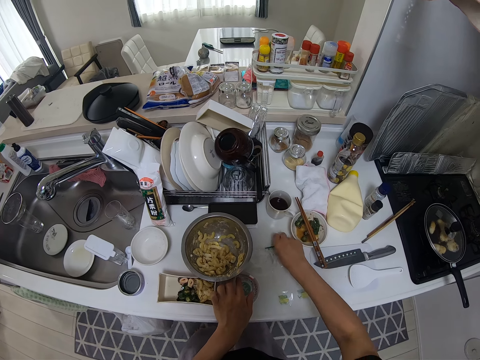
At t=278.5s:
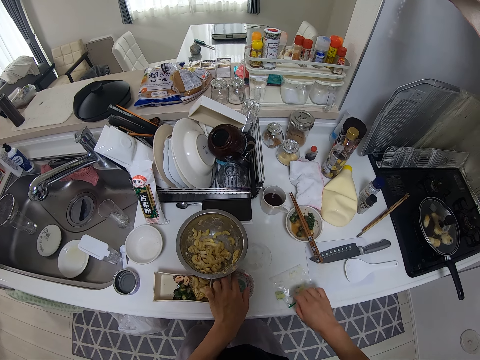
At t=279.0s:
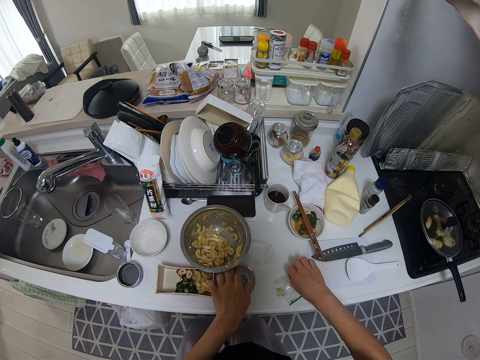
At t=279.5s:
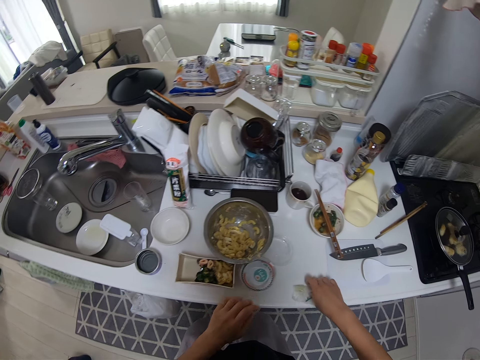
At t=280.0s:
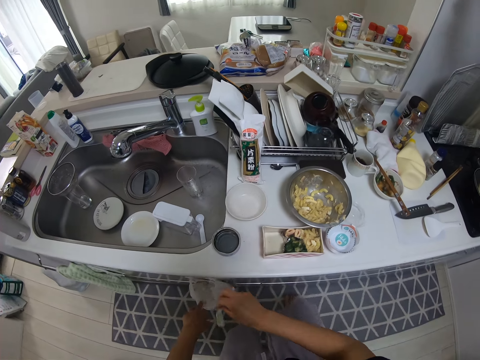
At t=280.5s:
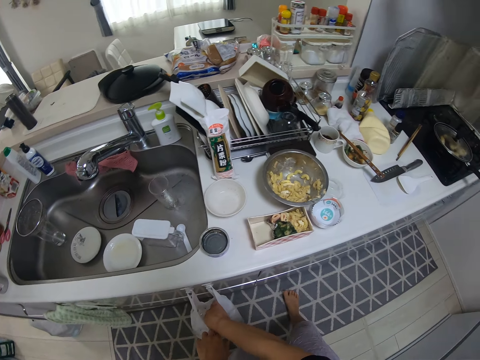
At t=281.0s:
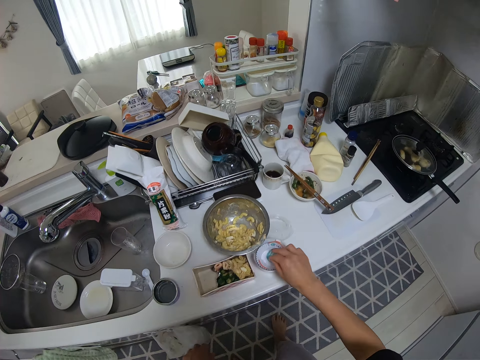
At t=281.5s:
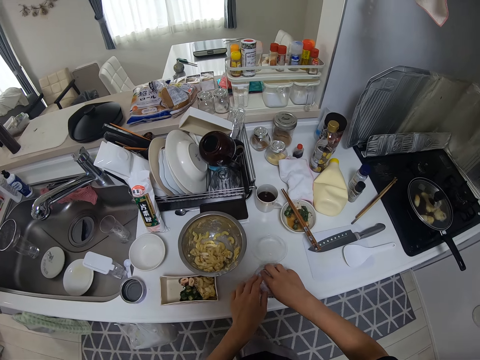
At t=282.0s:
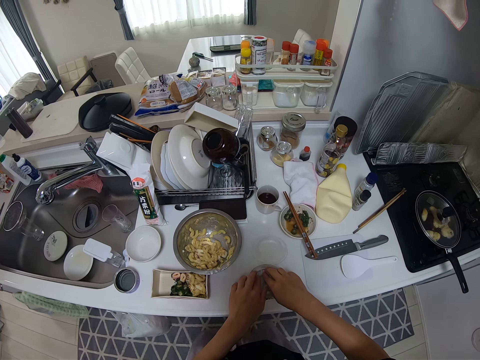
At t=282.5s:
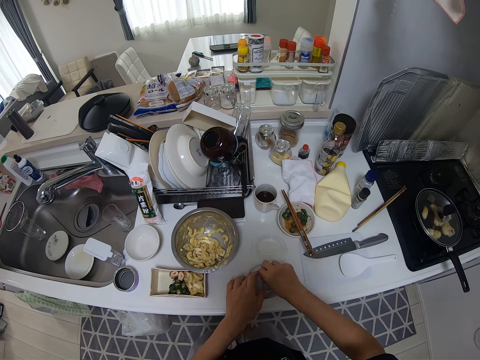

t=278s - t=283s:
The camera wearer folds the nylon on the counter. They put the nylon in the trash bag. They take another cake foil.

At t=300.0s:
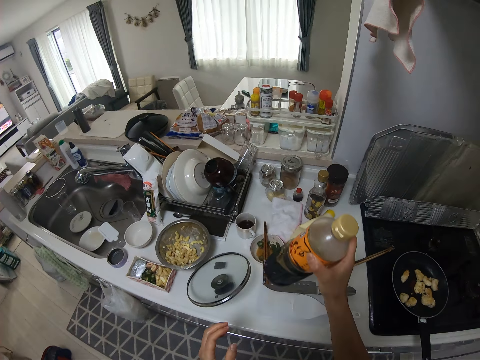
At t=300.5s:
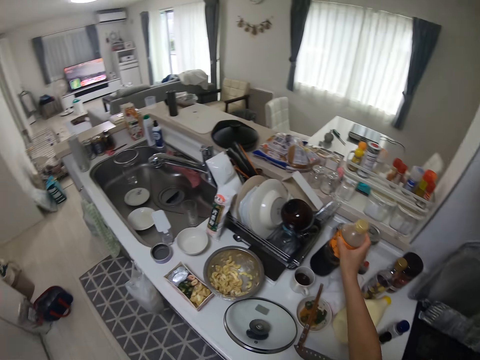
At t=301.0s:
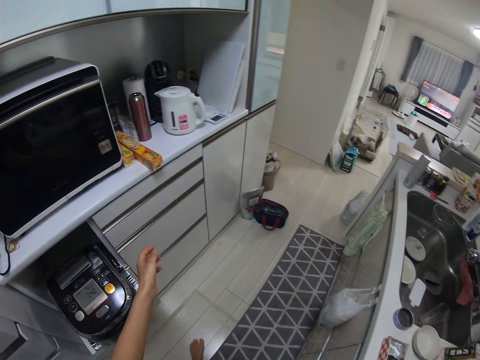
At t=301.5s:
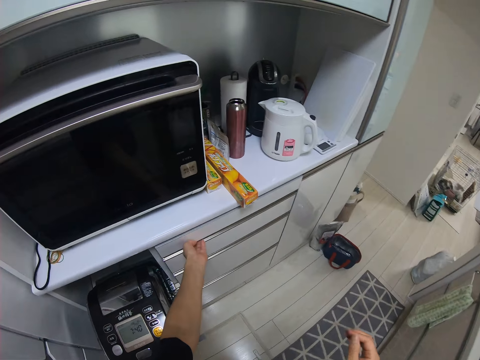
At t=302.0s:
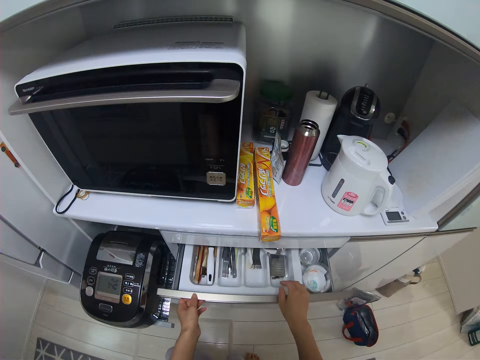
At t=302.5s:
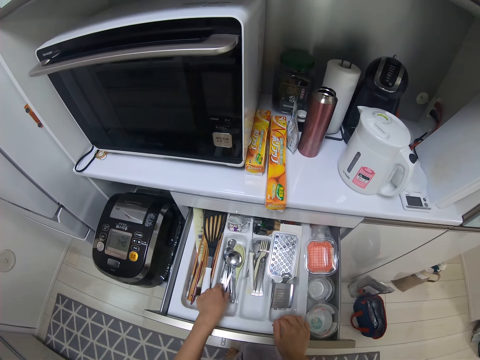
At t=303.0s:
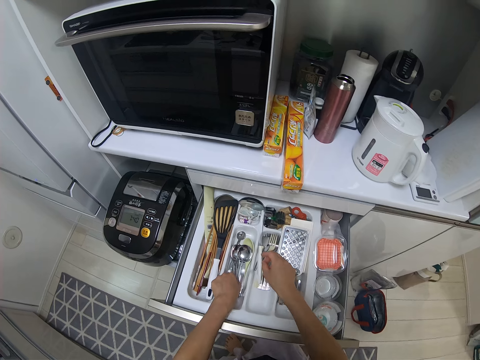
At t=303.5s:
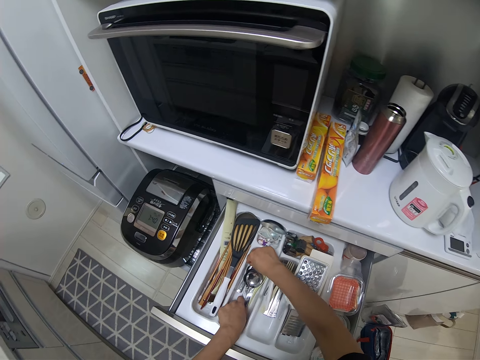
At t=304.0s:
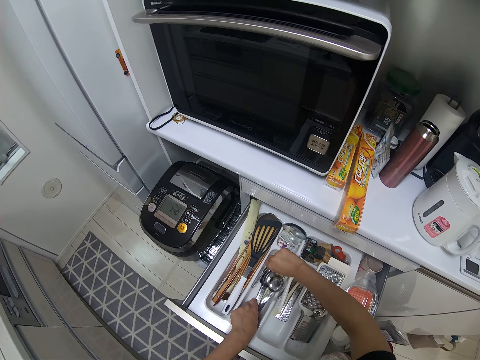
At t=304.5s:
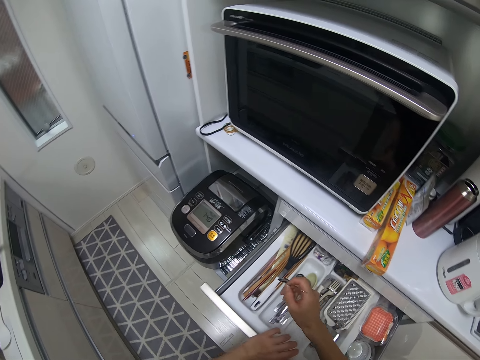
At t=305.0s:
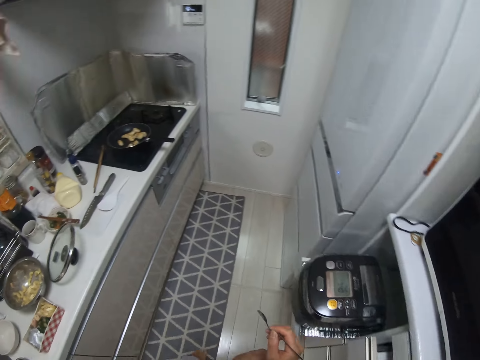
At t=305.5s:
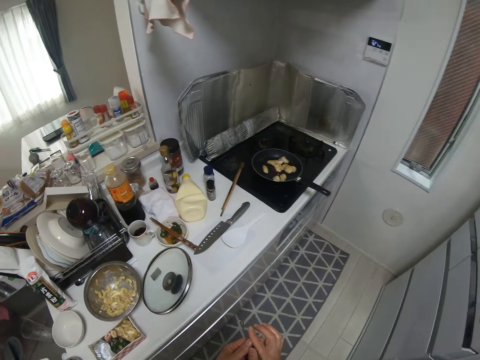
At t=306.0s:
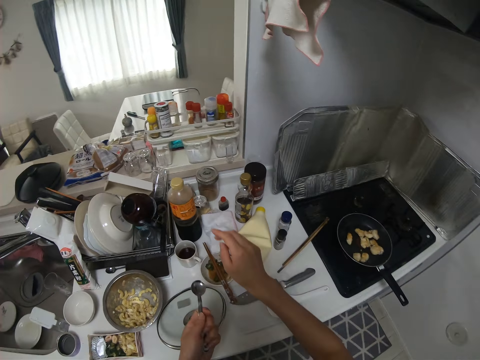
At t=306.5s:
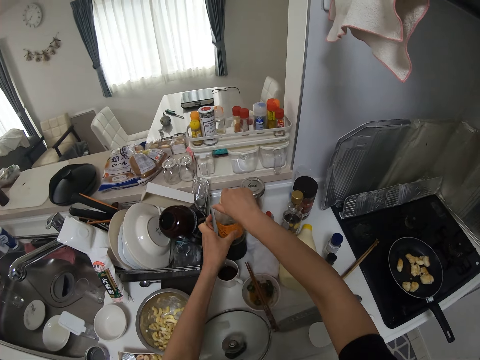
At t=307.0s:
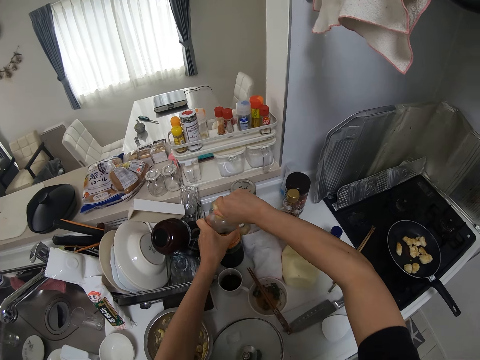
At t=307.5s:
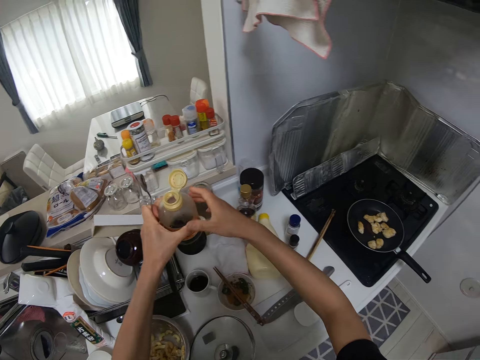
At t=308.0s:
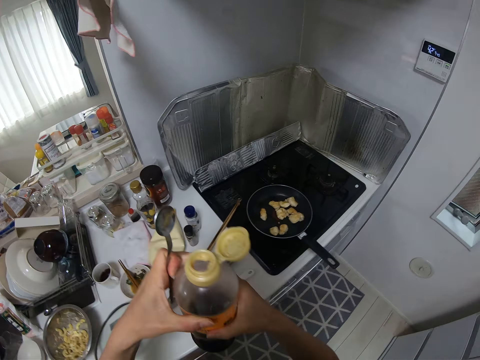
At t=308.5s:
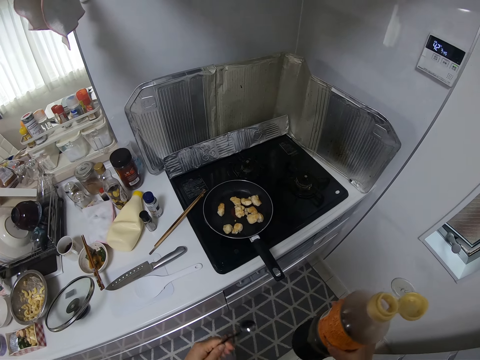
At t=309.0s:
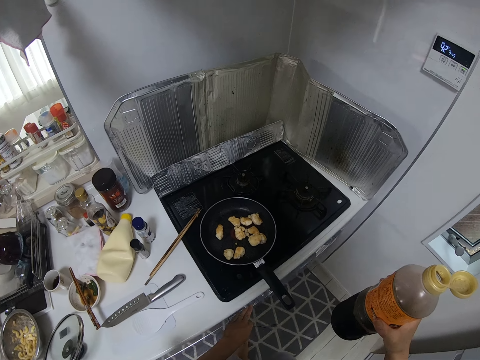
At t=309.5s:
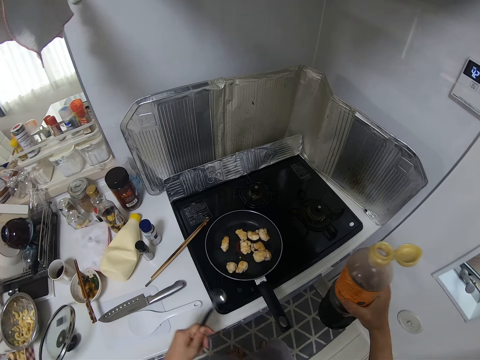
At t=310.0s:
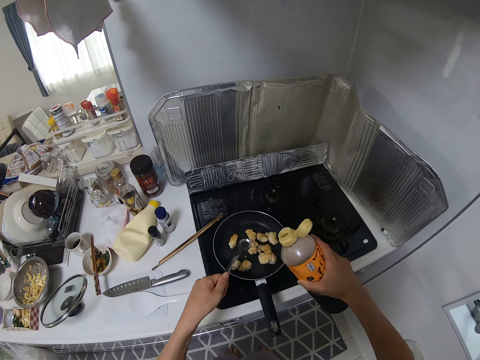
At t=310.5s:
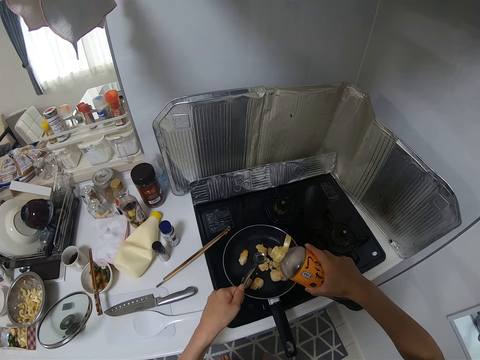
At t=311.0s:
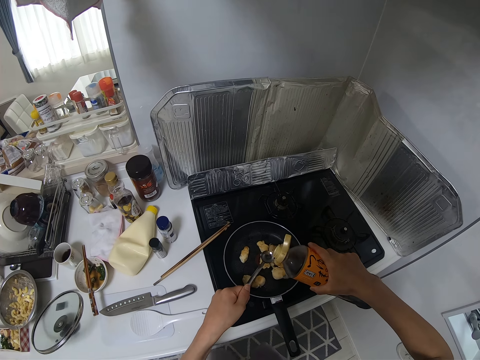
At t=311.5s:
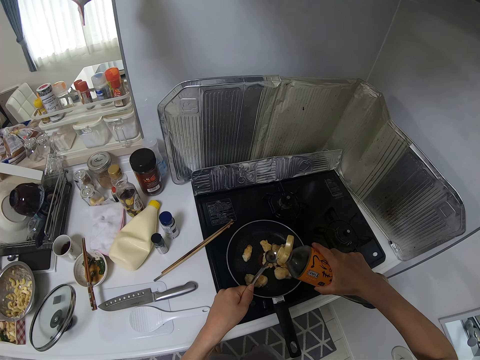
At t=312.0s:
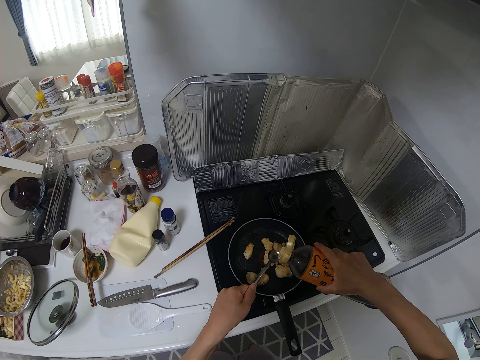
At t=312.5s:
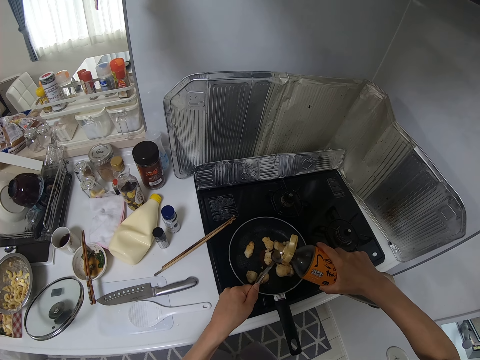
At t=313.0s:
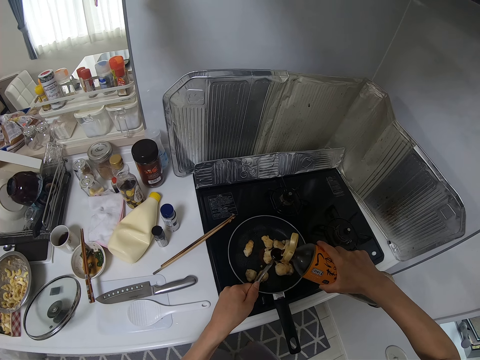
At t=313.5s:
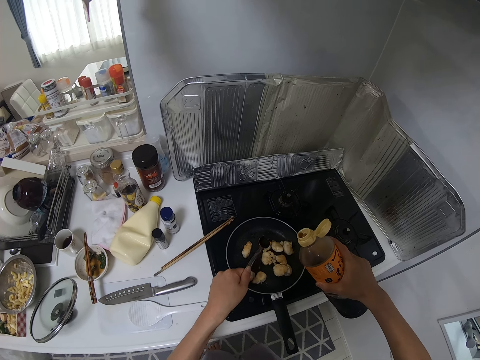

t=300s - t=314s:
The camera wearer drops the bottle of soy sauce on the counter. They walk towards a drawer and open the drawer. They pick up a spoon. They close the fridge. They walk towards the counter top. They open the bottle of soy sauce. They pick up the bottle. They ignite the cooker. They pour the soy sauce in the spoon.

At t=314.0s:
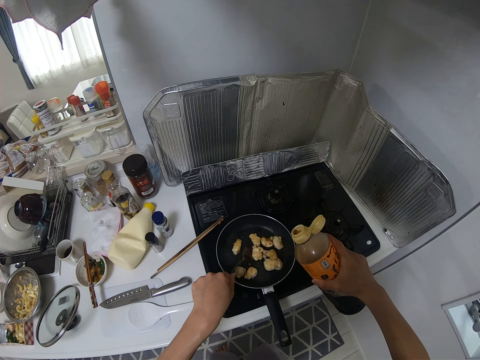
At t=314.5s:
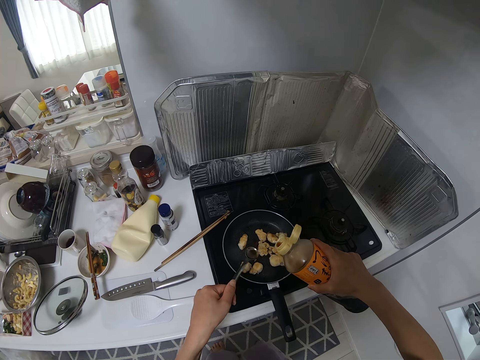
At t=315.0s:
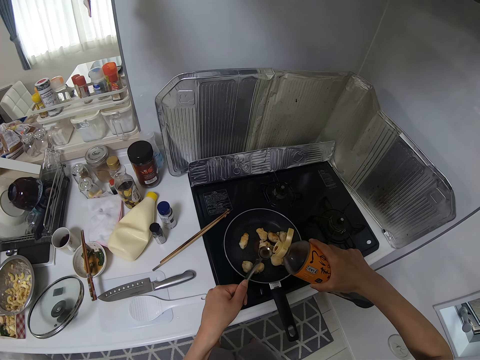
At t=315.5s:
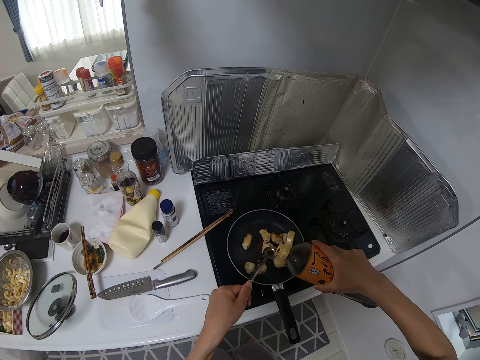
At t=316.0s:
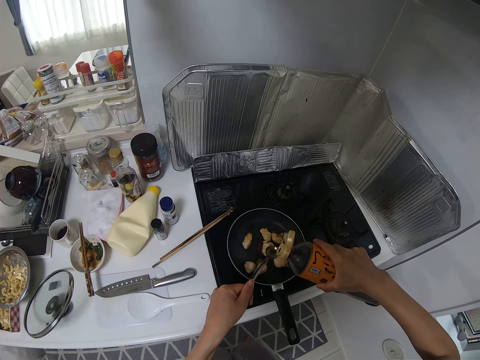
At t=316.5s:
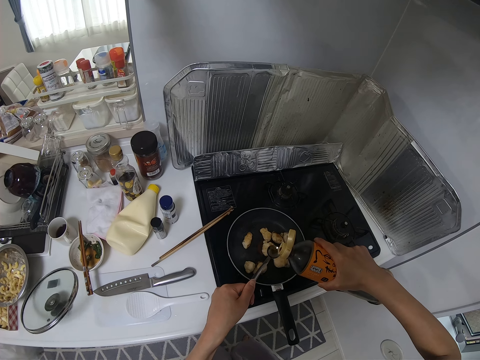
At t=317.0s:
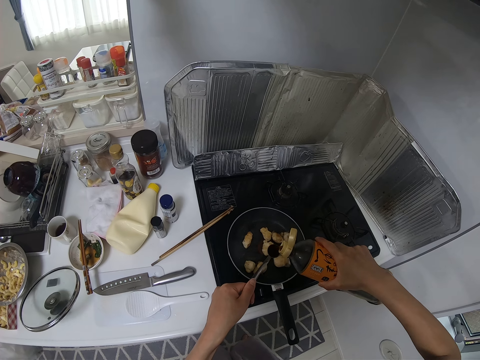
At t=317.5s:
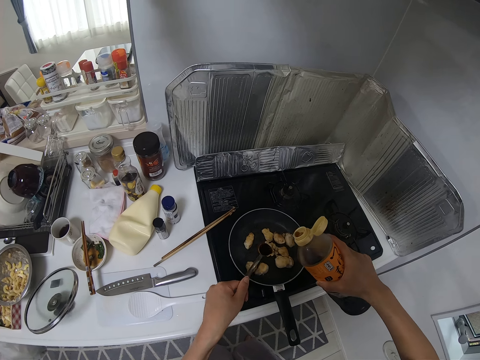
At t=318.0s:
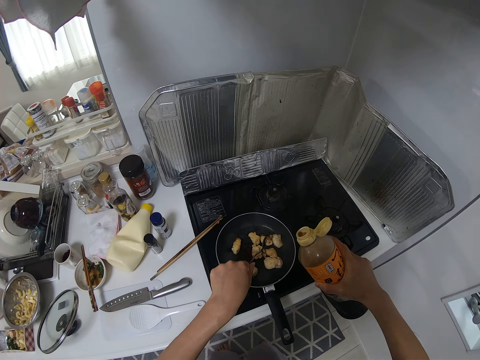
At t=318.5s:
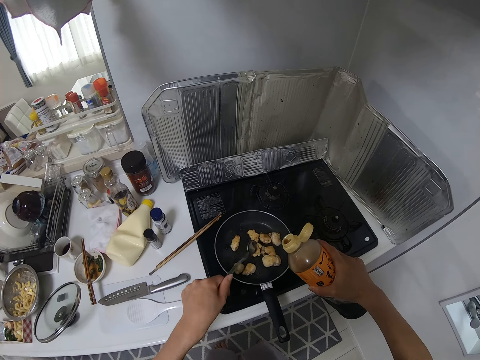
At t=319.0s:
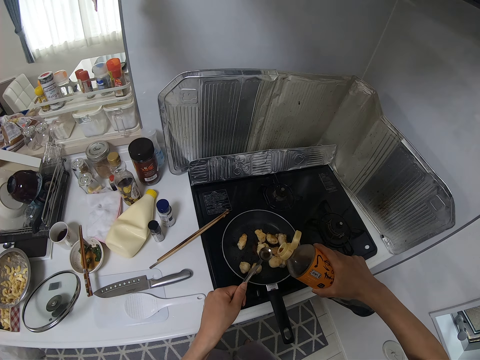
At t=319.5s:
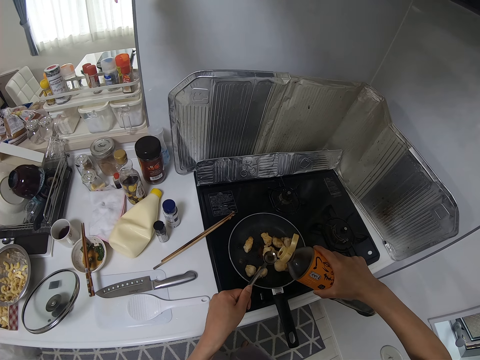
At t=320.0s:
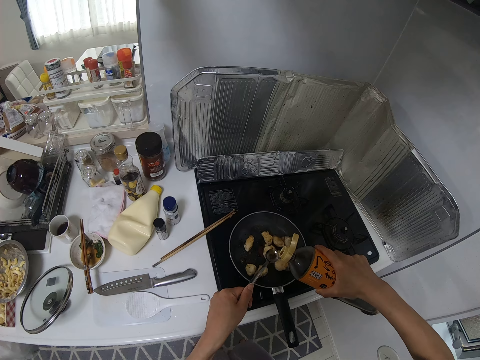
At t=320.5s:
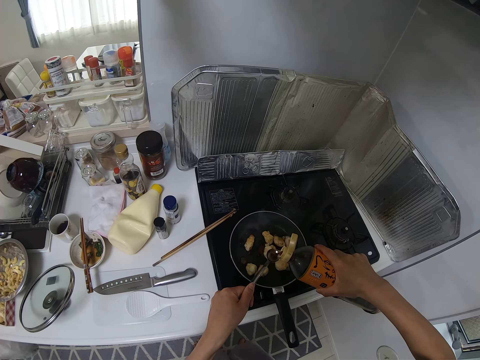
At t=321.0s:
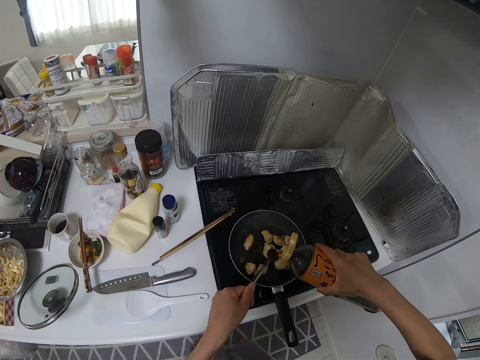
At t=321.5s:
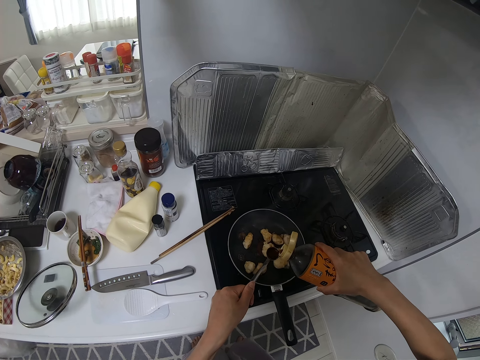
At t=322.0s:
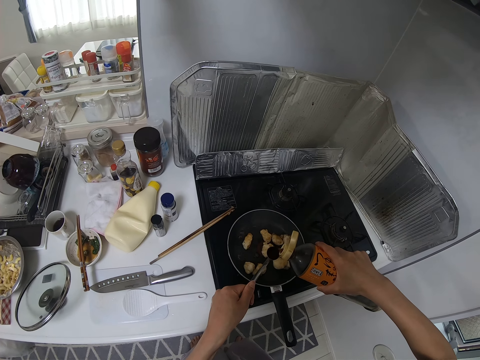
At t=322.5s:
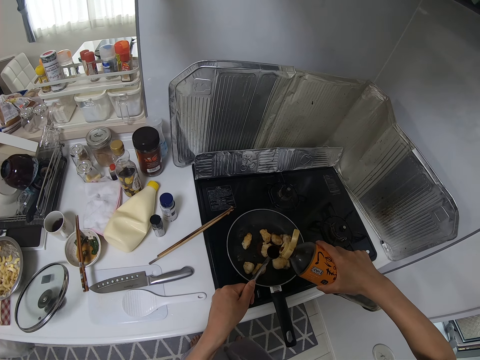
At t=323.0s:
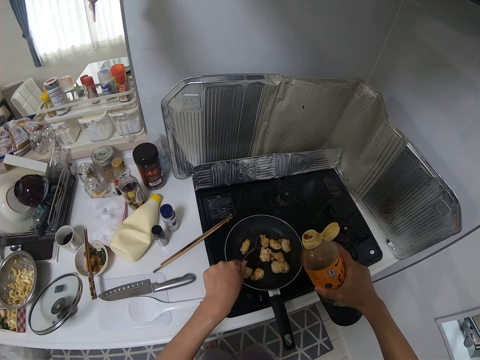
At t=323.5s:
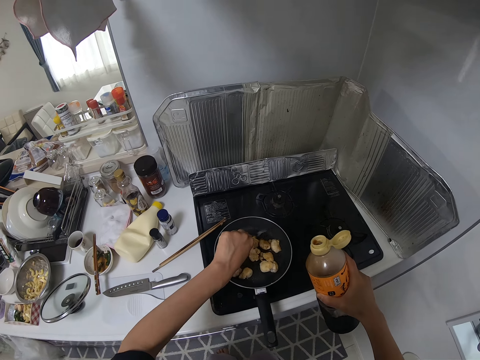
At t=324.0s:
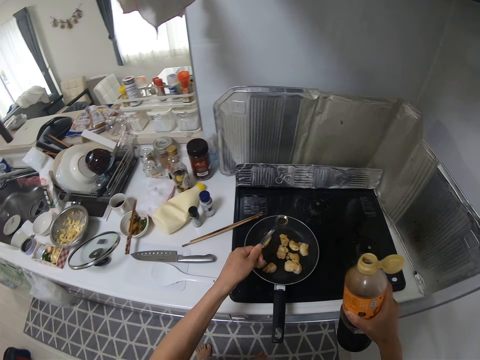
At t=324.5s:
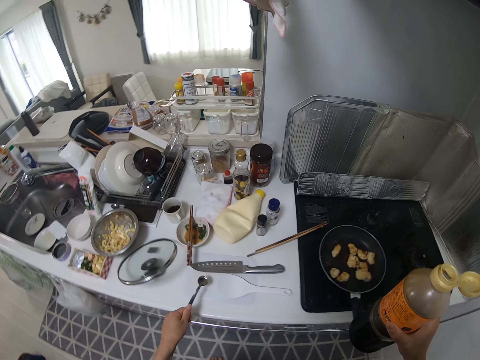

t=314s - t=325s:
The camera wearer pours the soy sauce in the fry pan. They pour the soy sauce in the spoon. They pour the soy sauce in the fry pan. They pour the soy sauce in the spoon. They pour the soy sauce in the fry pan.
